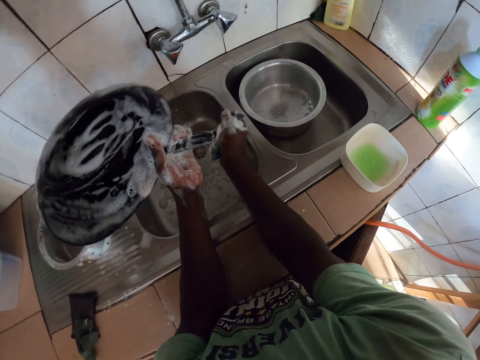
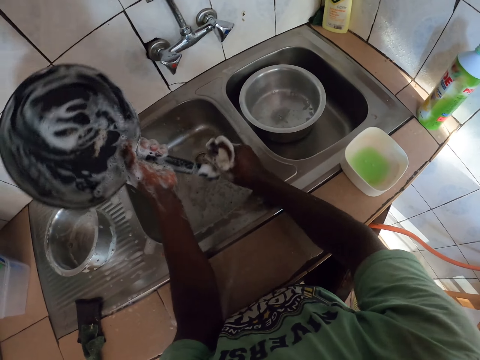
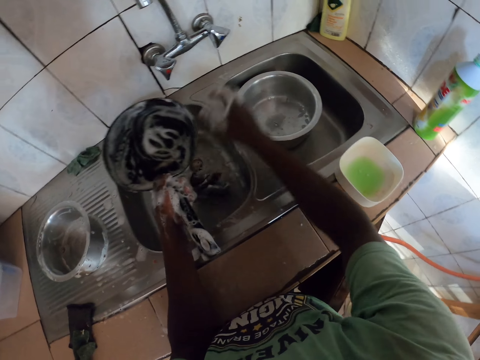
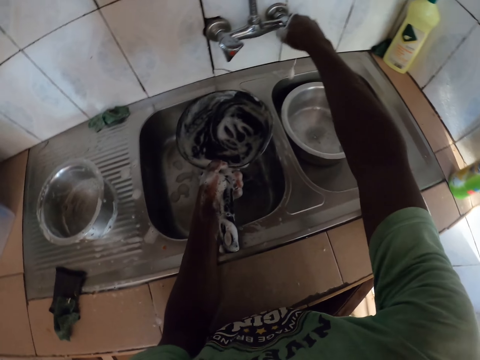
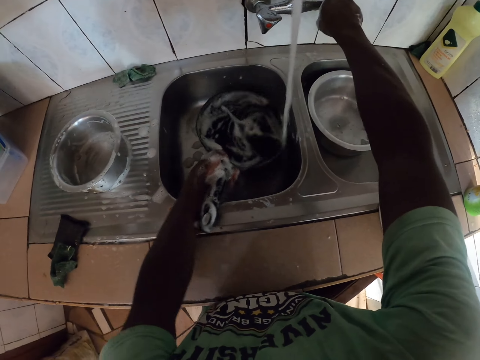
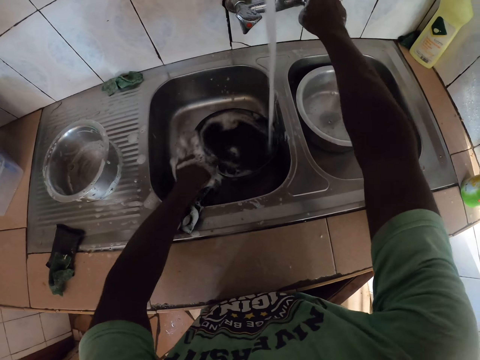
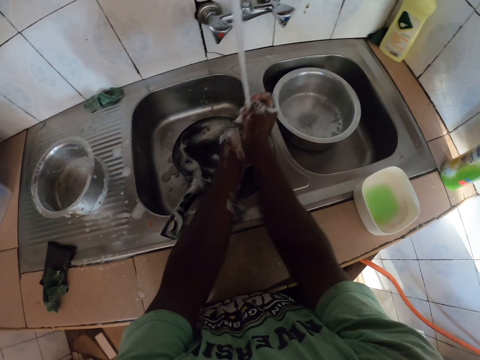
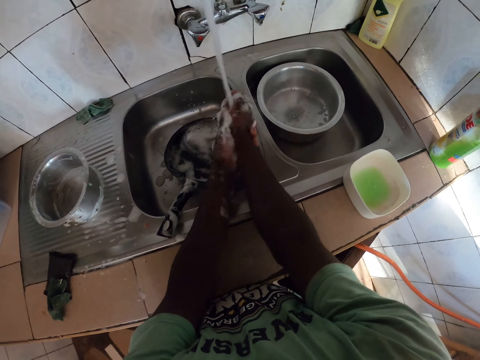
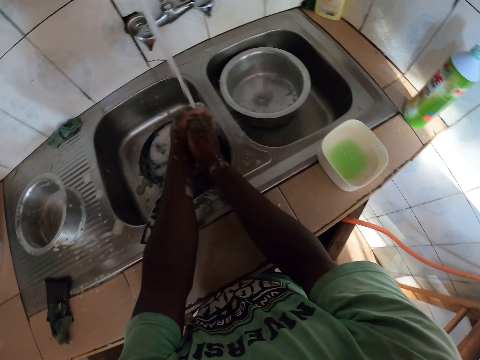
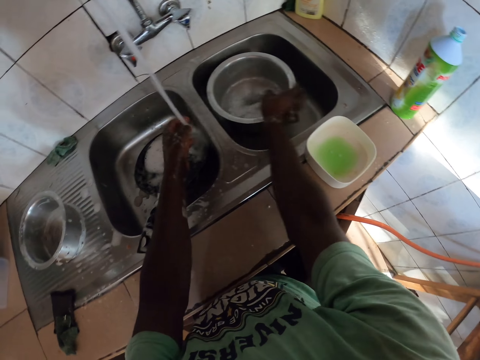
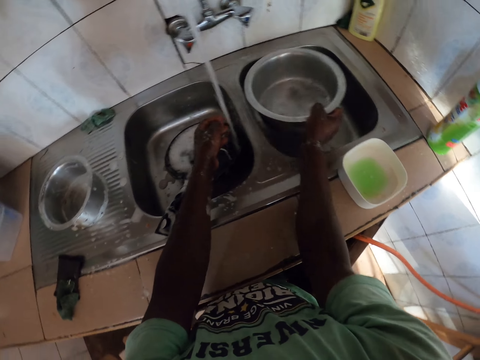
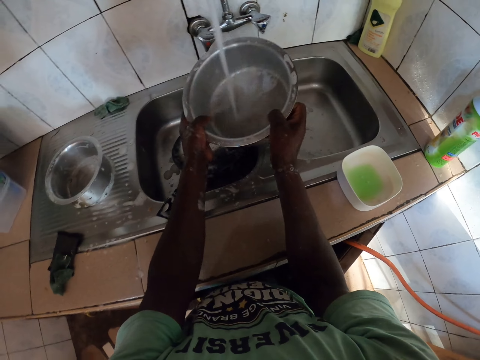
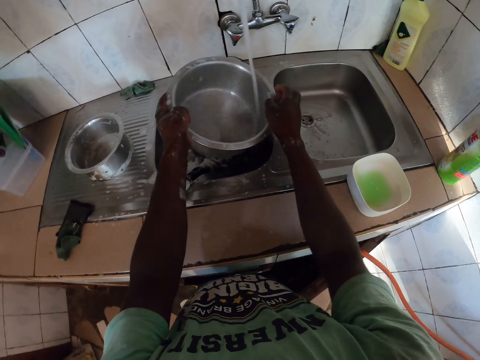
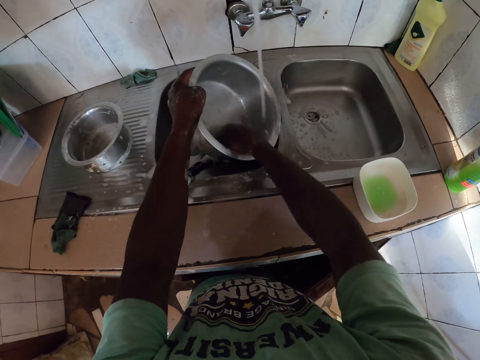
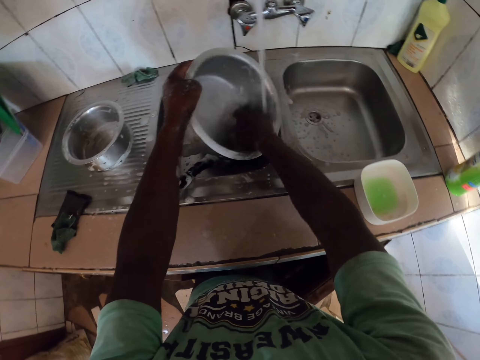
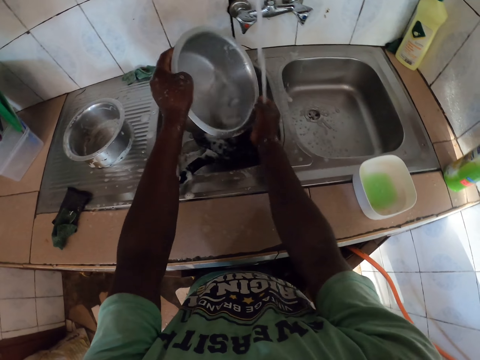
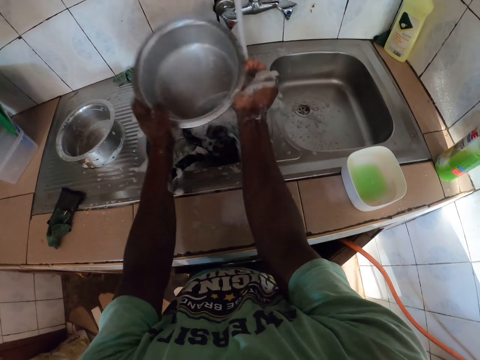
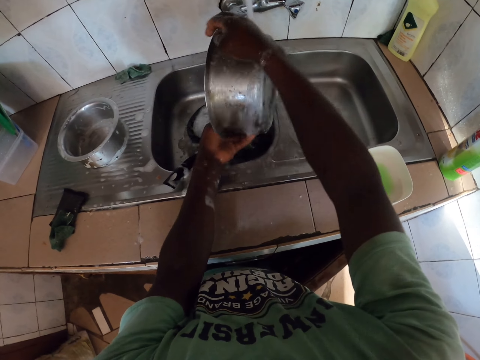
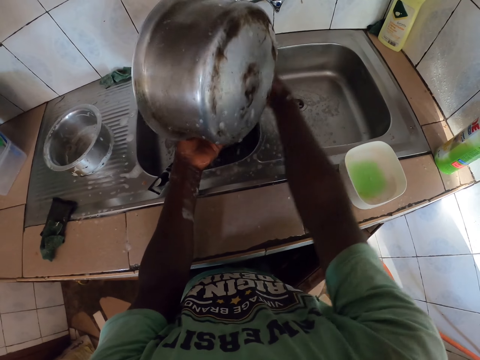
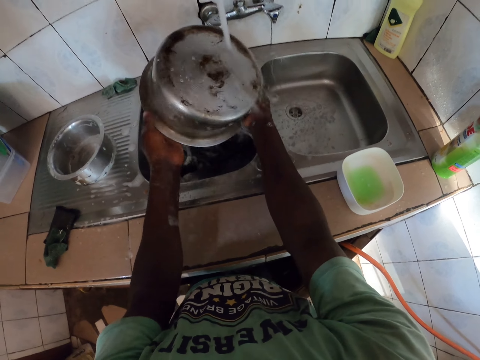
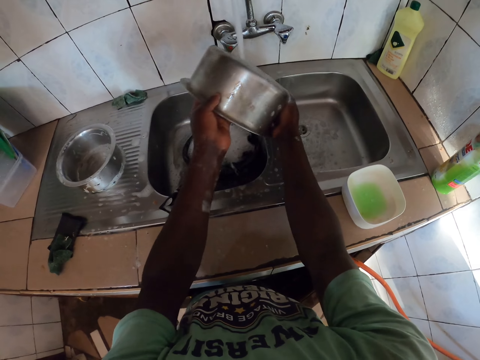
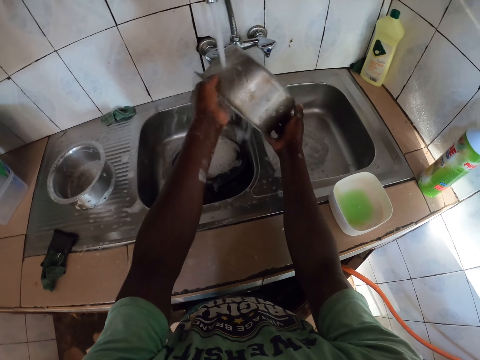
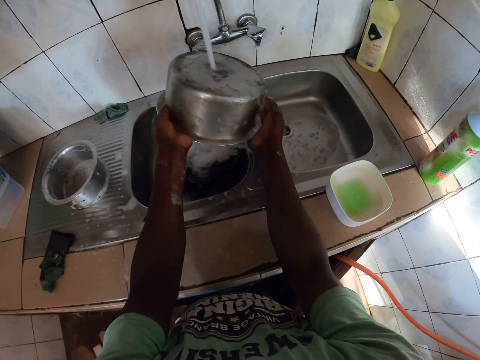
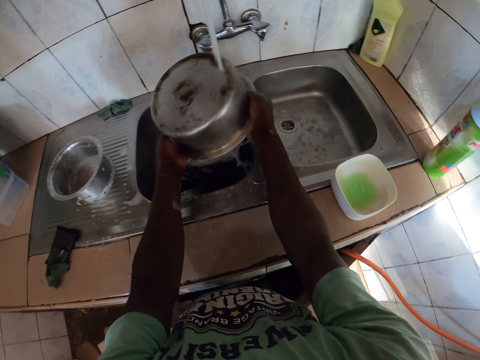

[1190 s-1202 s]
The camera wearer drops the sponge in the sink with the right hand. He opens the tap. He rinses the pan with the sink water. He collects the tap water in the cooking pan. He rinses his hands with the sink tap water. He picks up a cooking pot from the sink with the right hand. He collects the tap water in the cooking pot. He rinses the cooking pot with the tap water.

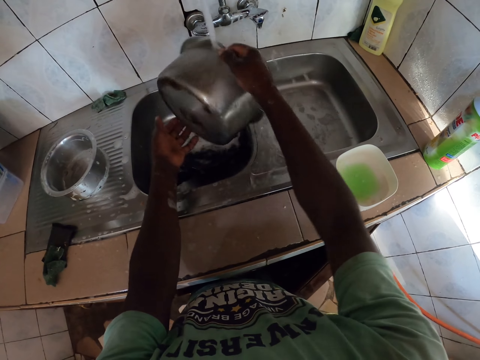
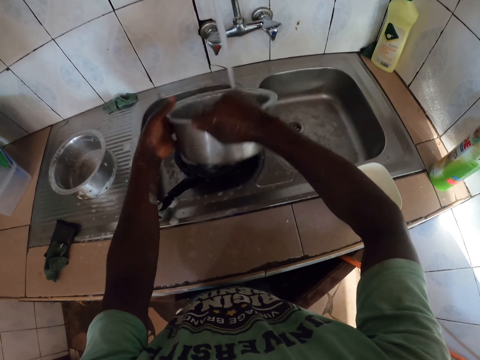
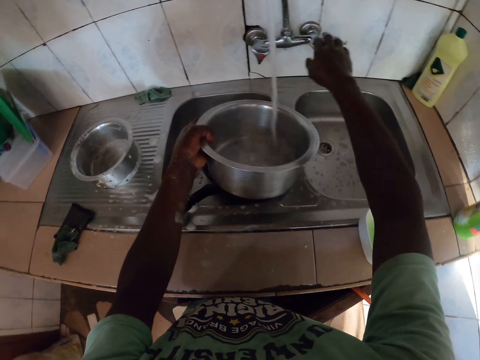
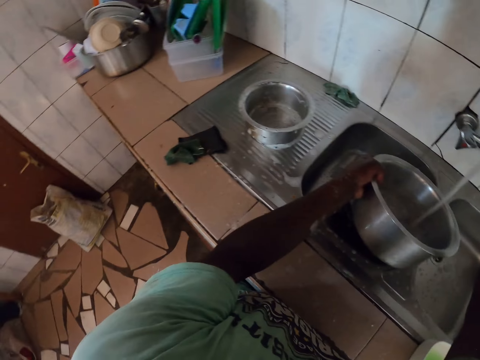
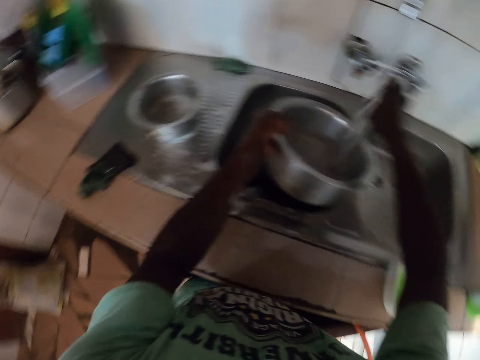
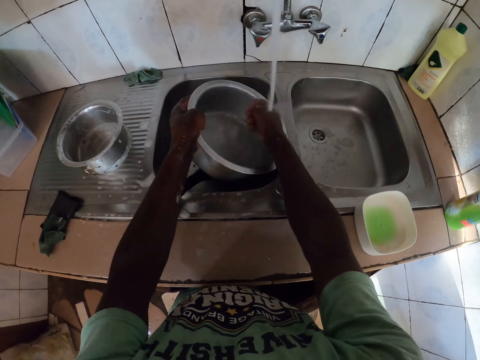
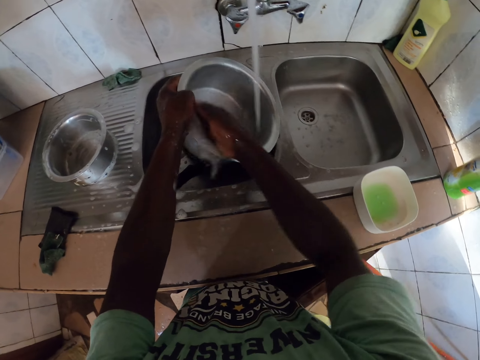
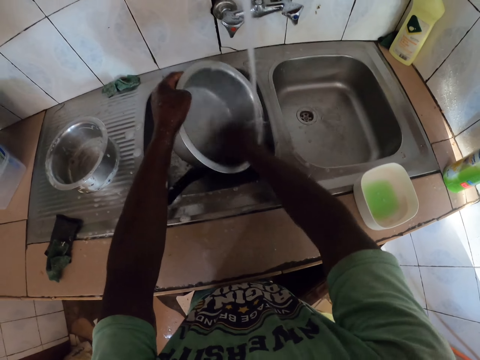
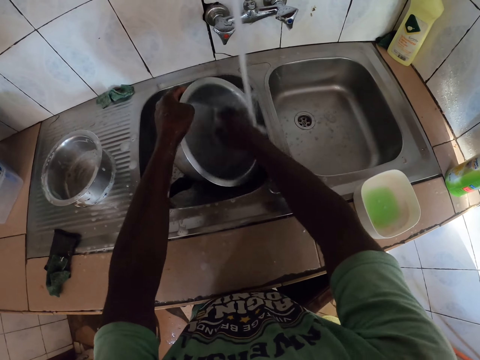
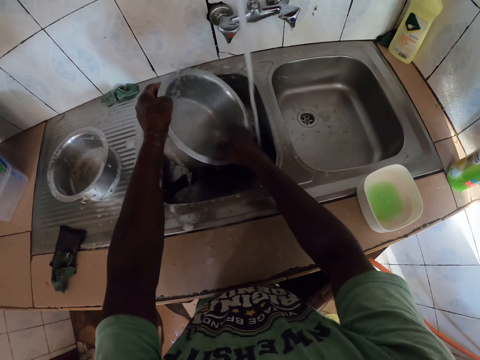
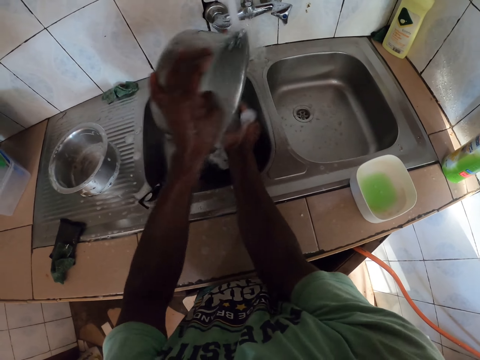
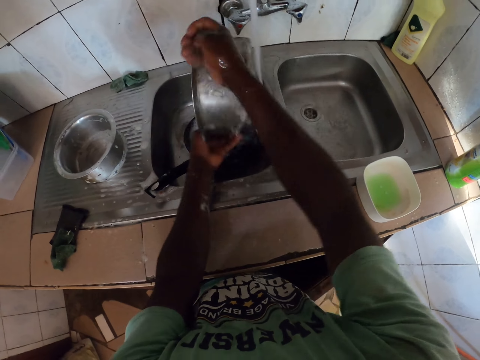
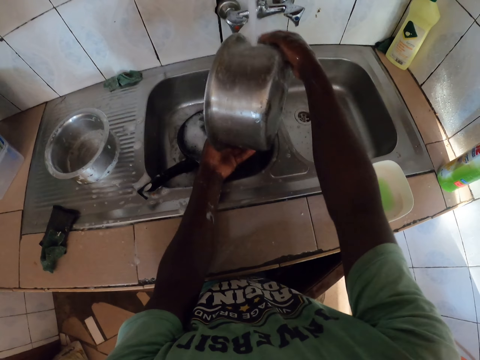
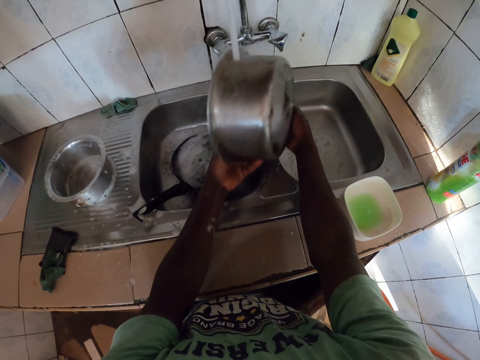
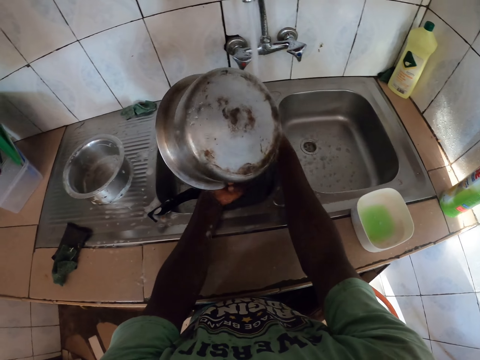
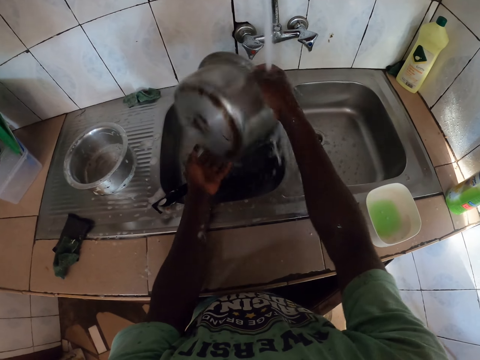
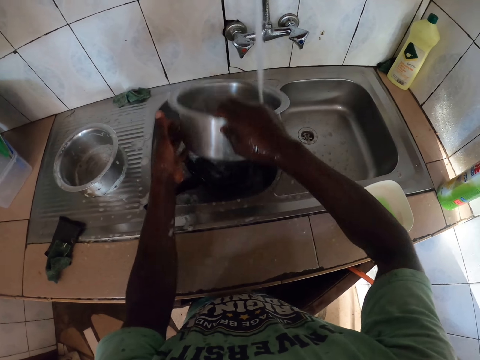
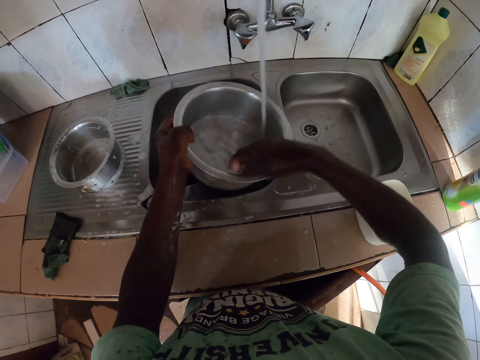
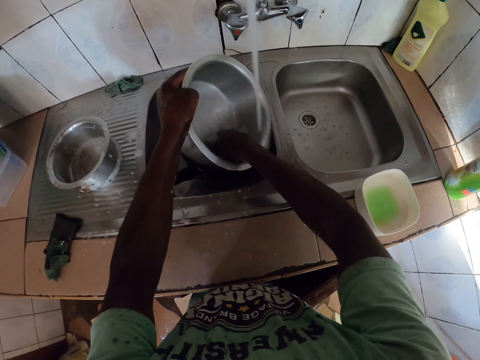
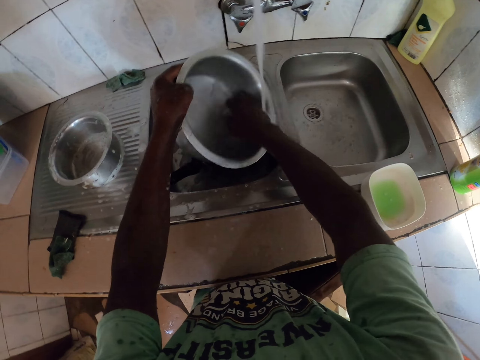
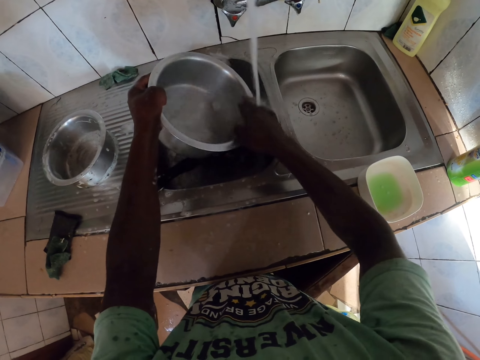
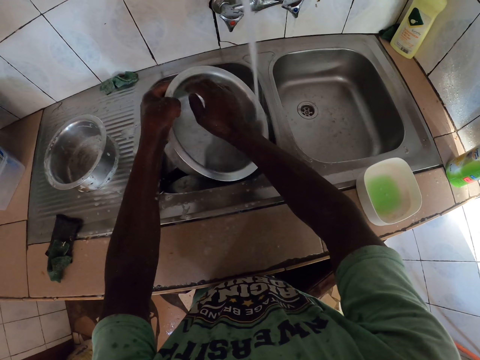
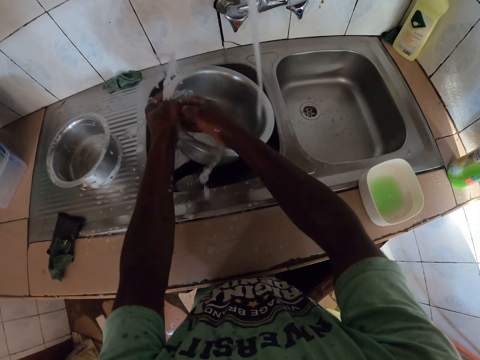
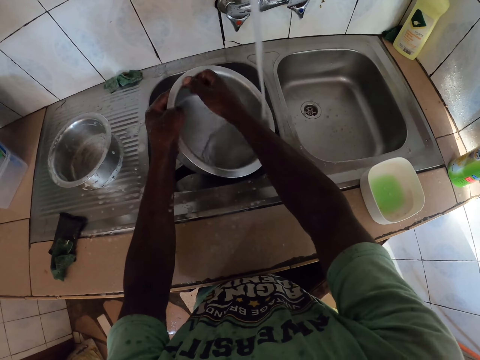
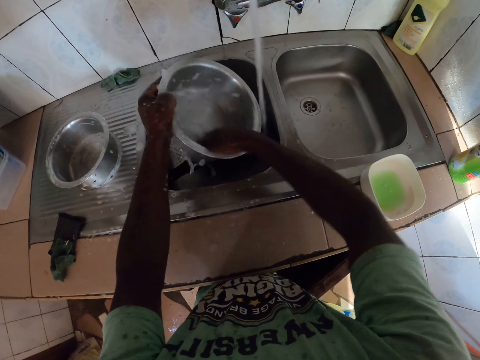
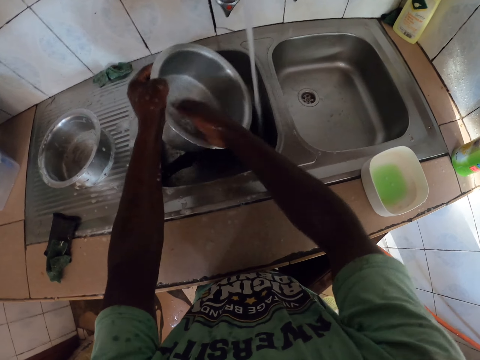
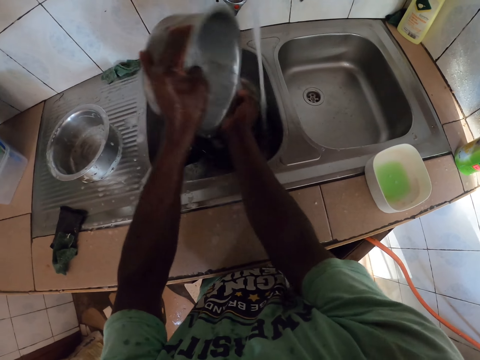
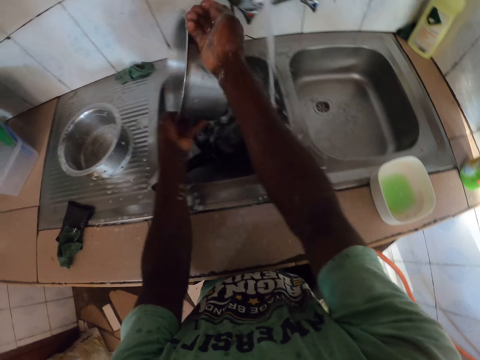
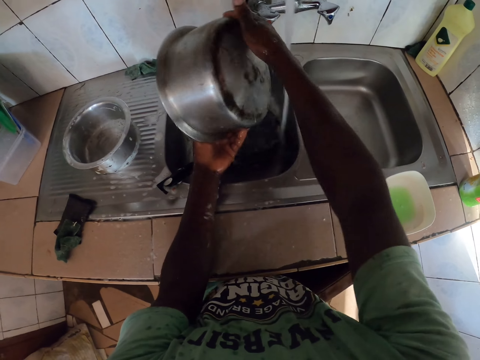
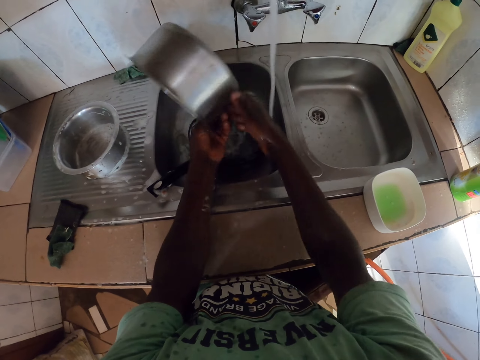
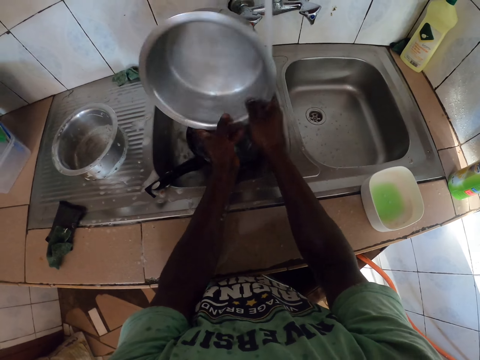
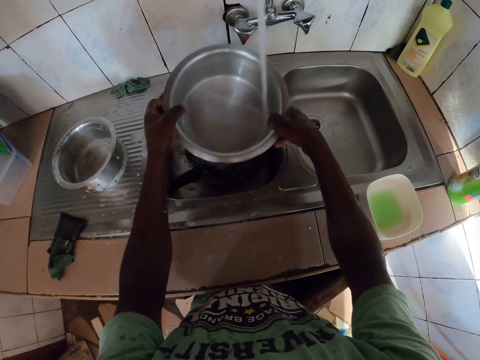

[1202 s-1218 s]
The camera wearer touches the tap. They stare around. They collect the tap water in the cooking pot. They rinse the cooking pot with the tap water.
